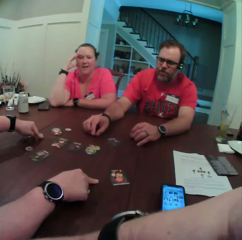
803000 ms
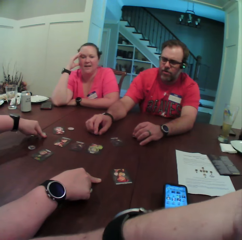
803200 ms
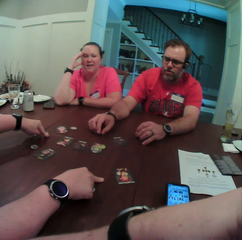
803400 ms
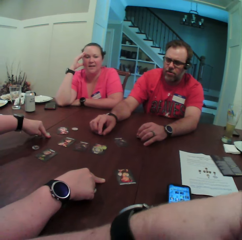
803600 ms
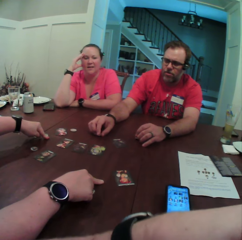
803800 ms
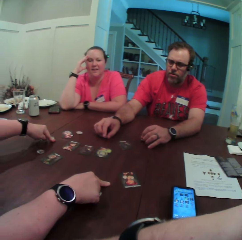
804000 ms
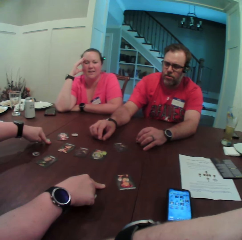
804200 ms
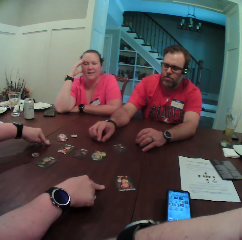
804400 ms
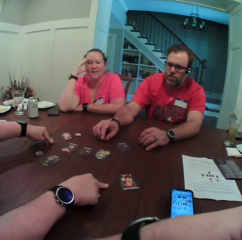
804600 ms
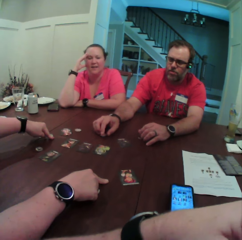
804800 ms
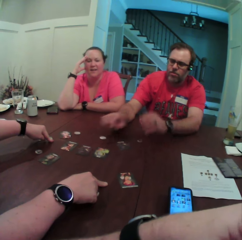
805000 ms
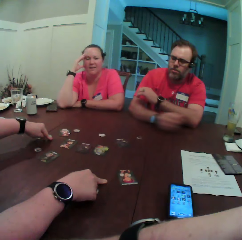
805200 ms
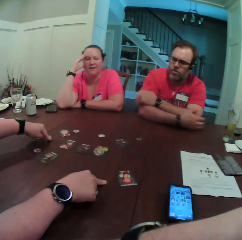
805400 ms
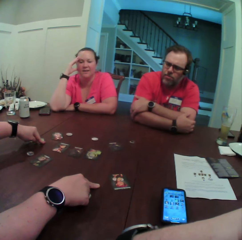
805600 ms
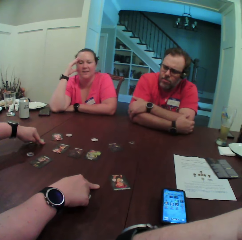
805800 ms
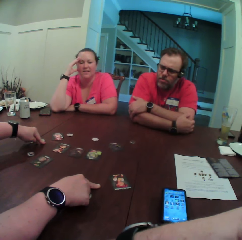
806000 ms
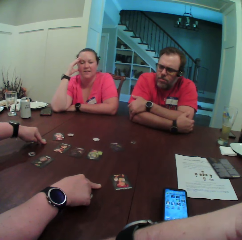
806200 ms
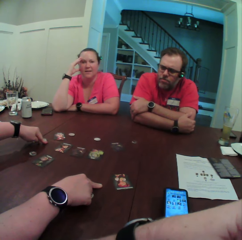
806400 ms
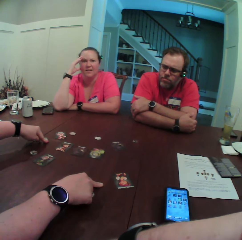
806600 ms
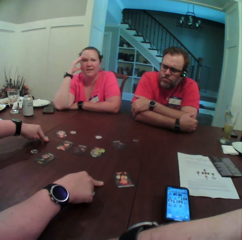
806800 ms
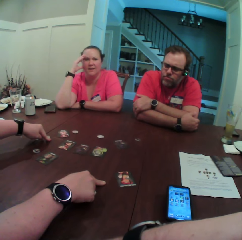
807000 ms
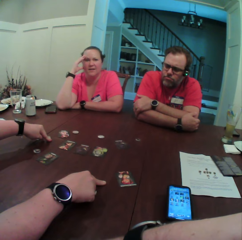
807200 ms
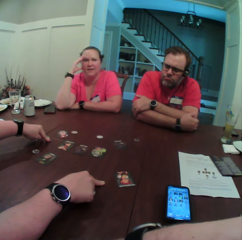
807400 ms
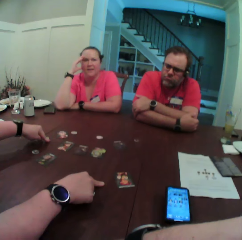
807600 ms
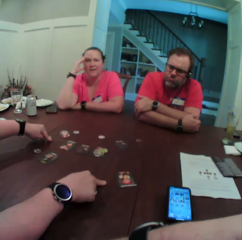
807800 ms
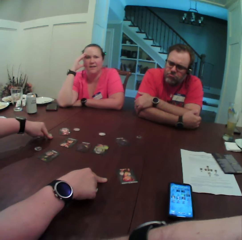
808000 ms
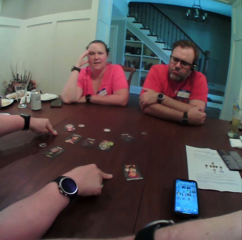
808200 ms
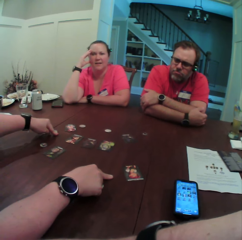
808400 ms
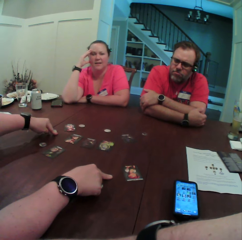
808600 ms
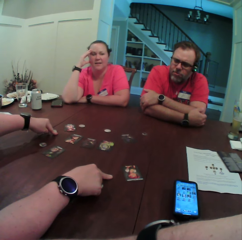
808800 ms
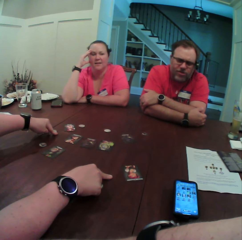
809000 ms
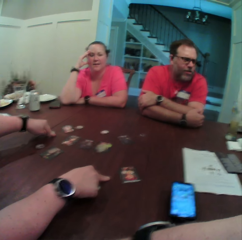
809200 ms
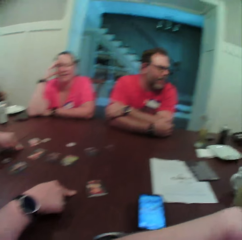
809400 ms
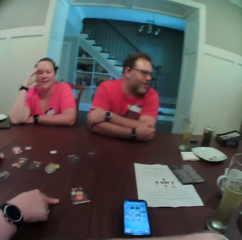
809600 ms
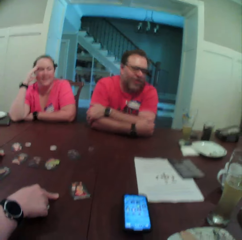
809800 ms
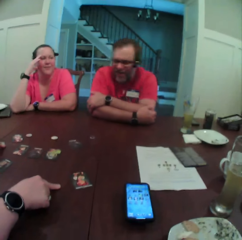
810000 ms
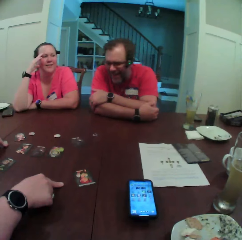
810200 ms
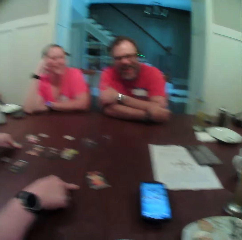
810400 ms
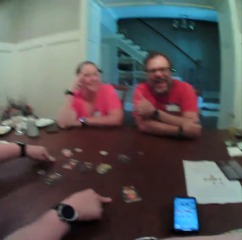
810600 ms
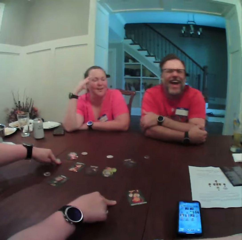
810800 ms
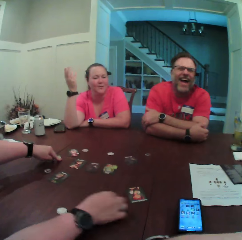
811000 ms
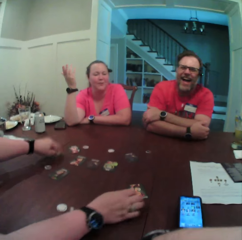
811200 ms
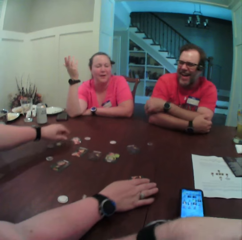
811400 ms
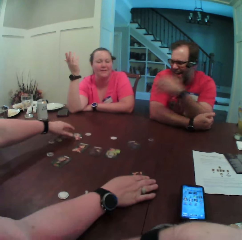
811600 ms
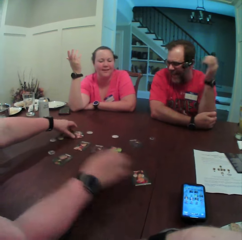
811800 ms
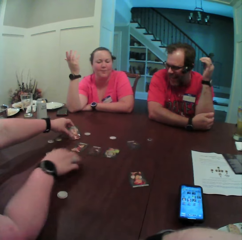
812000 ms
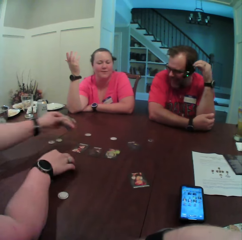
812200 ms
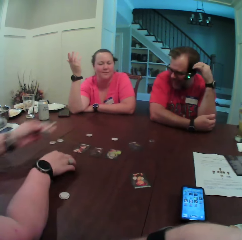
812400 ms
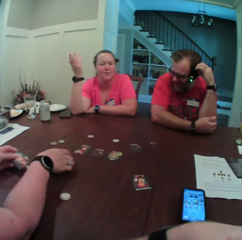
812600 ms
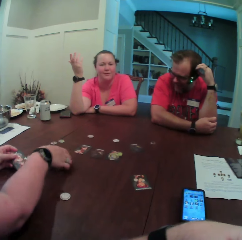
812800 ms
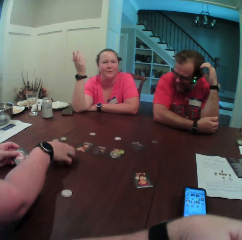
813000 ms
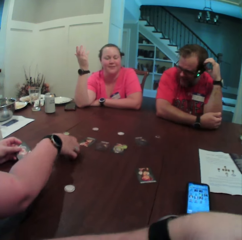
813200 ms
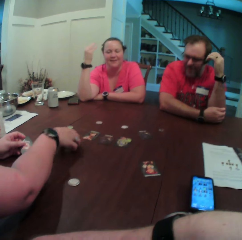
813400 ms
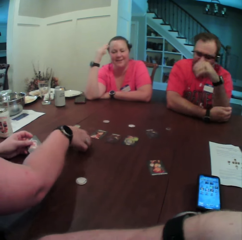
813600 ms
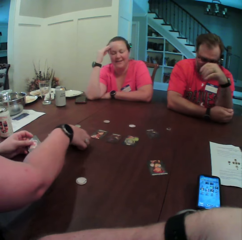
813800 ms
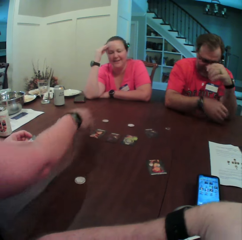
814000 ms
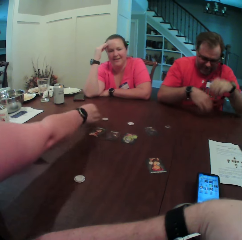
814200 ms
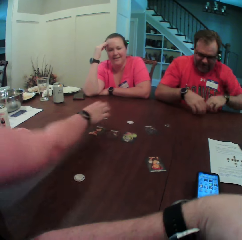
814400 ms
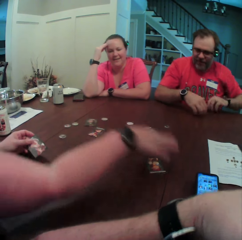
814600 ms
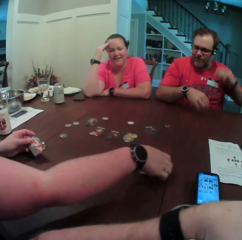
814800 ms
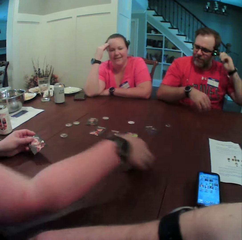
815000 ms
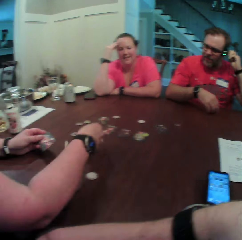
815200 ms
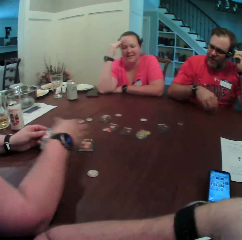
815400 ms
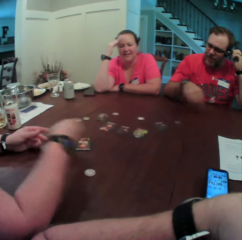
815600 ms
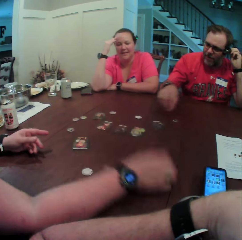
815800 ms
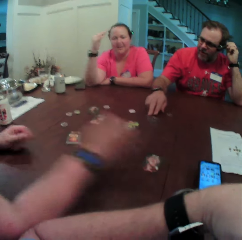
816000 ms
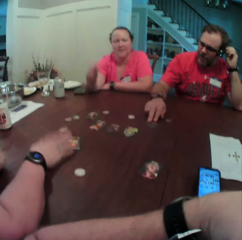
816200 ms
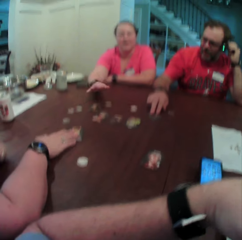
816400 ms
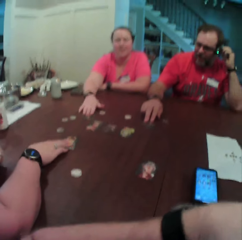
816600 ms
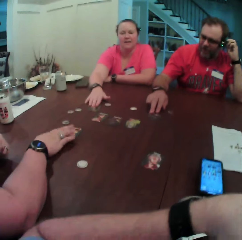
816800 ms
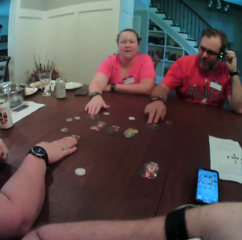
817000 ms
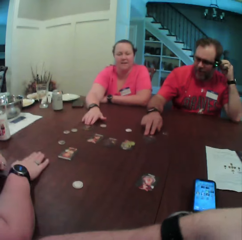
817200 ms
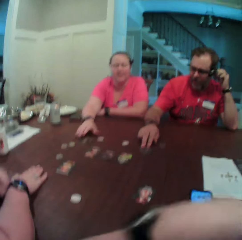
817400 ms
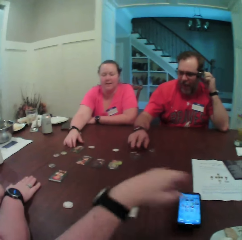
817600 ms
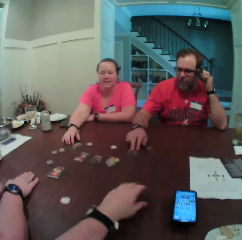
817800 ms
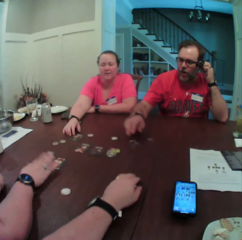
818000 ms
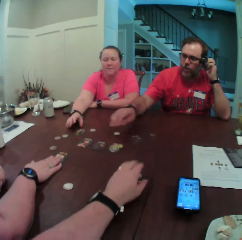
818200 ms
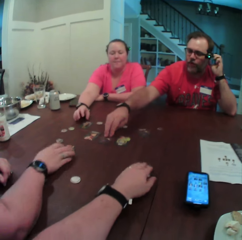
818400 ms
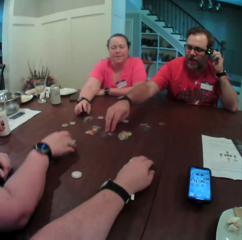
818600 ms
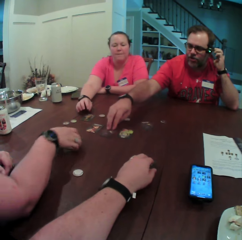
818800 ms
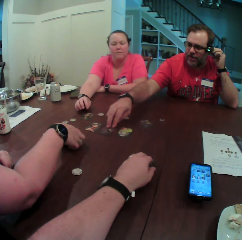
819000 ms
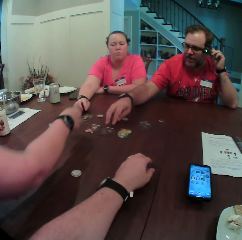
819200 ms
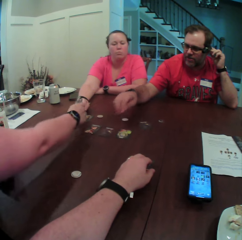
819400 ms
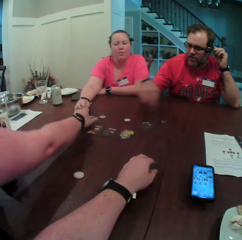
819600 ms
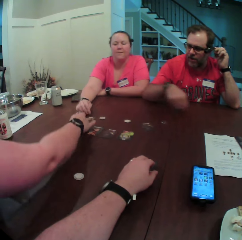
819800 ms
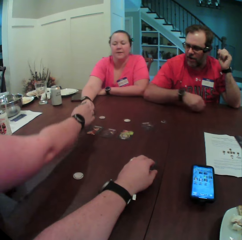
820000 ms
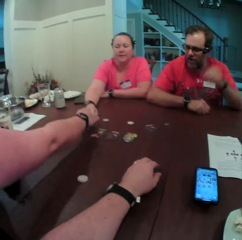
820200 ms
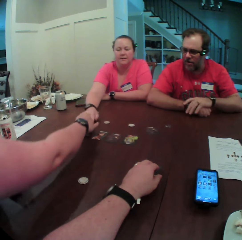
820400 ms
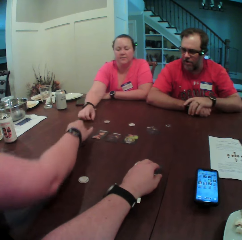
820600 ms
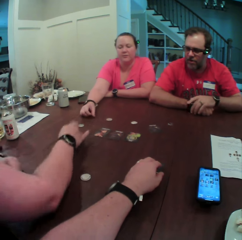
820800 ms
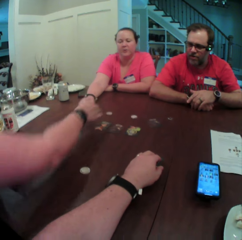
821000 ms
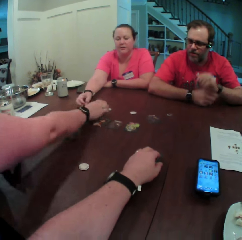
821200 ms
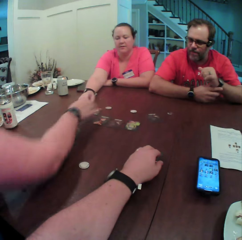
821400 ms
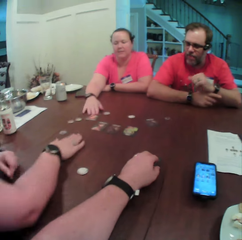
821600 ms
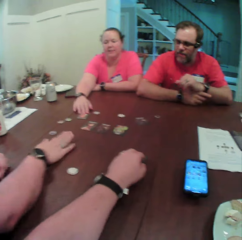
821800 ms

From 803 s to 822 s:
A man removes both his hands from the table and folds both his hands. A woman gesticulates with her right hand. Another woman moves the card with her right hand. She lifts a card with her left hand. She lifts it again. The other woman drops the card with her right hand. The man raises his left hand. The other woman lifts the card with her left hand. The man scratches his head with his left hand. The other woman takes the card in her left hand with her right hand and drops the card on the table with her right hand. The man places his right hand on a card. The other woman places her right hand on the card. The first woman places her right hand on the card. The other woman removes her right hand from the card. The camera wearer places his left hand on the card. The man places his right hand on the card. The other woman lifts the card with her right hand and switches cards with her right hand.

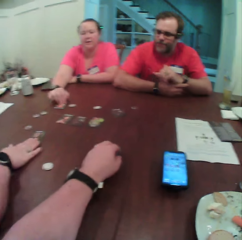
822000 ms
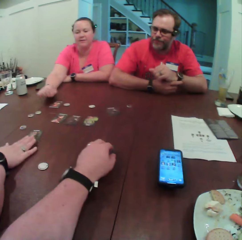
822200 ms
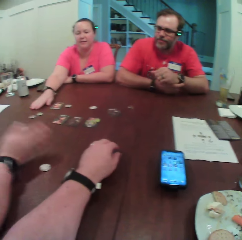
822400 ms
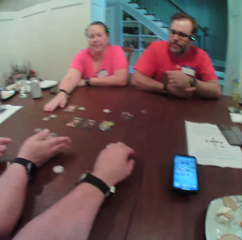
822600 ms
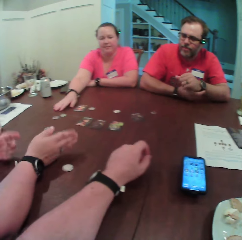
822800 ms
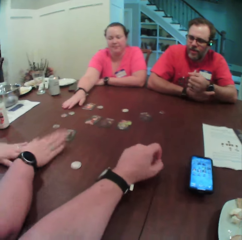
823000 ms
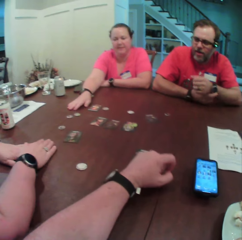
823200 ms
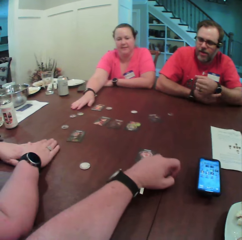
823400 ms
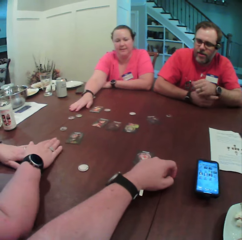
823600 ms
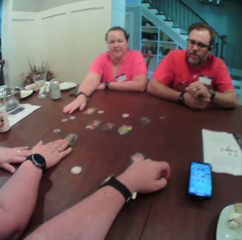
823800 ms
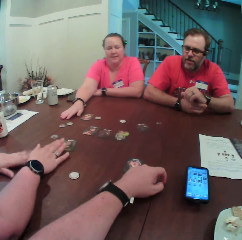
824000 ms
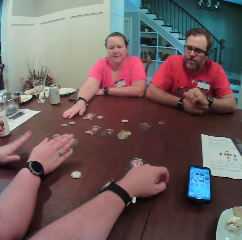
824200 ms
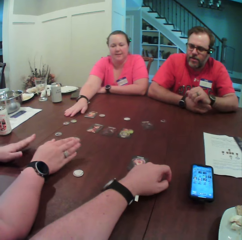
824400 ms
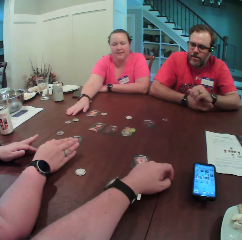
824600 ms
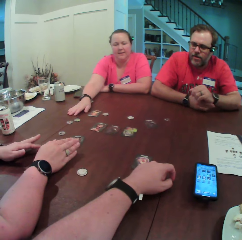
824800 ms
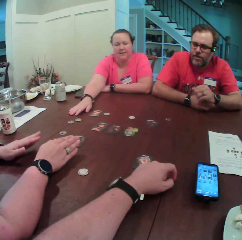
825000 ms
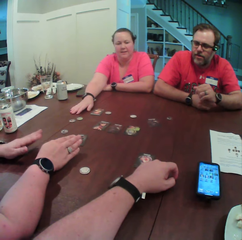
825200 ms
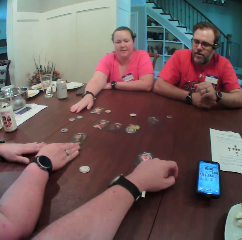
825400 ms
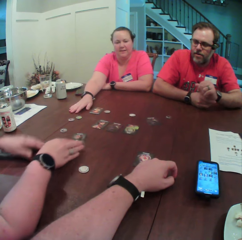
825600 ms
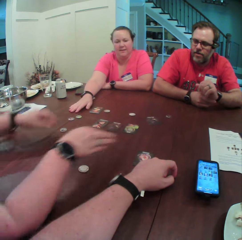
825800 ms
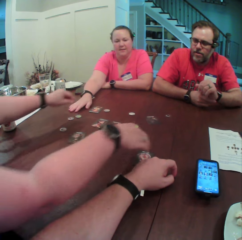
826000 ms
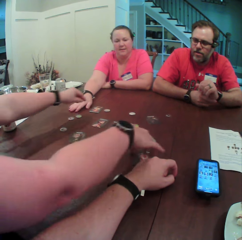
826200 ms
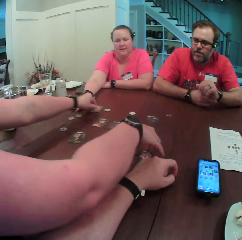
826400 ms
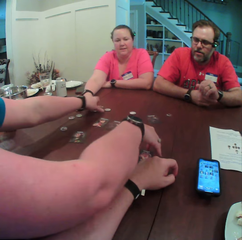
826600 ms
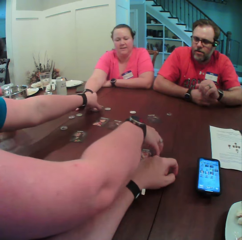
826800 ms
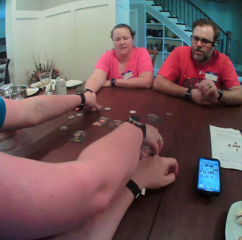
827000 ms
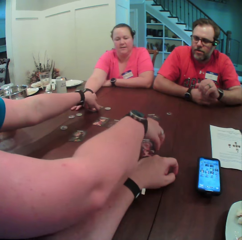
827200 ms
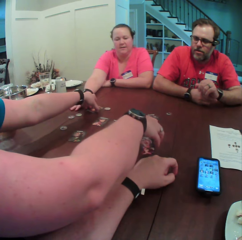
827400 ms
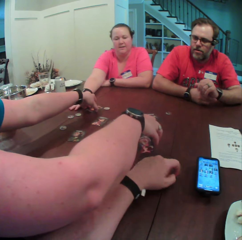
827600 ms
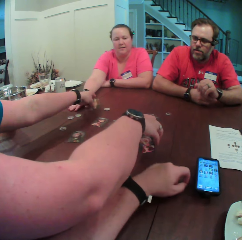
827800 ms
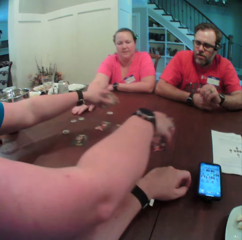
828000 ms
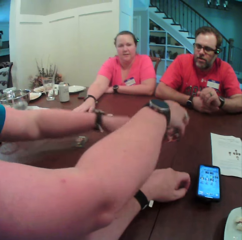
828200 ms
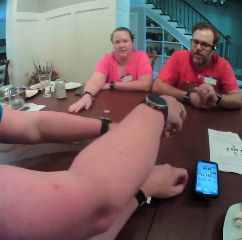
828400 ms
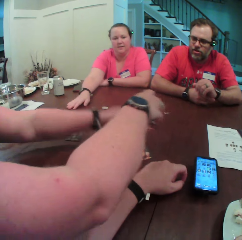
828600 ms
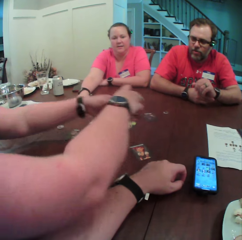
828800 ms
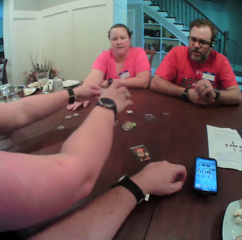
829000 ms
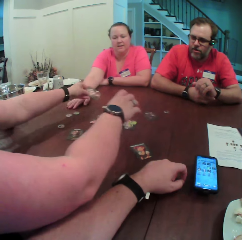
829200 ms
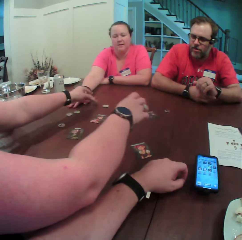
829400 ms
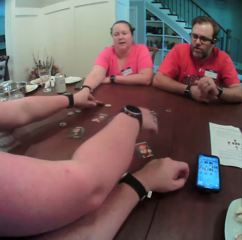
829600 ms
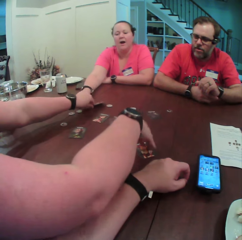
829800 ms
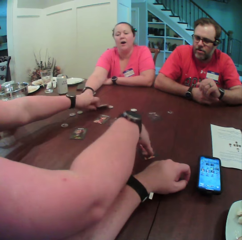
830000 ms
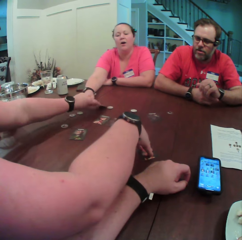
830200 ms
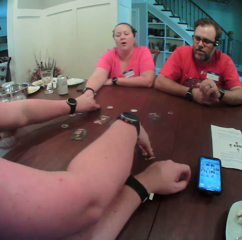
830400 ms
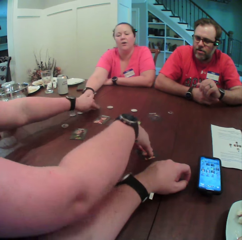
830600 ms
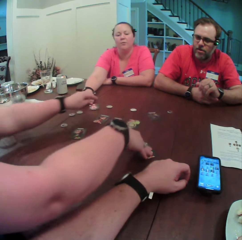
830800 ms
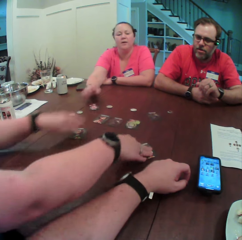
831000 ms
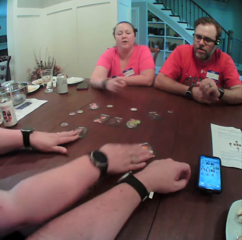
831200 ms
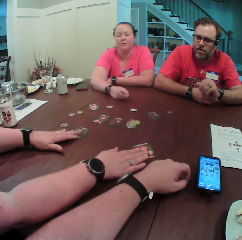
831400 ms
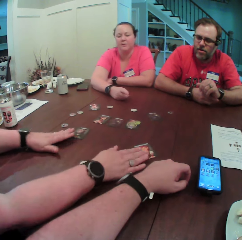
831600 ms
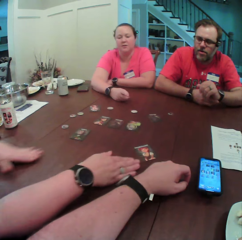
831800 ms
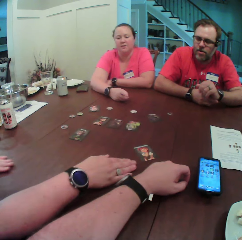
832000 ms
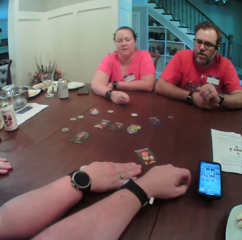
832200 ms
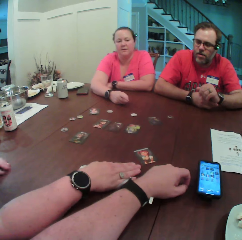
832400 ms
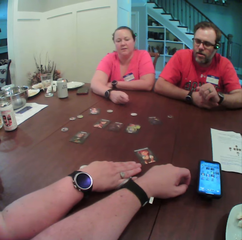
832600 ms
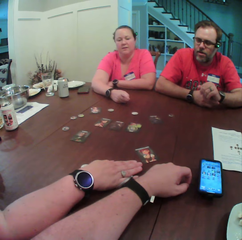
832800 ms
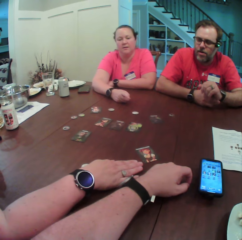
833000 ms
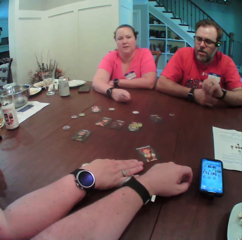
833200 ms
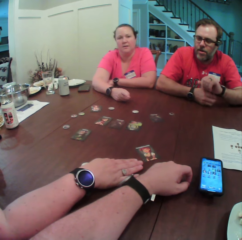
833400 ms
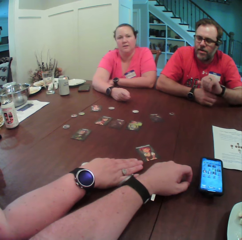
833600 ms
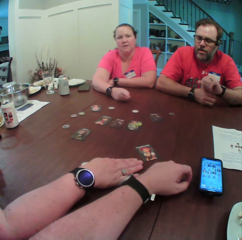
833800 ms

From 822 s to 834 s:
A woman draws the card nearer with her right hand and places her right hand on the table. Another woman gesticulates with both her hands. A third woman swaps two cards on the table with both hands. A person picks a playing card from the table. The person puts the playing card on the table.
